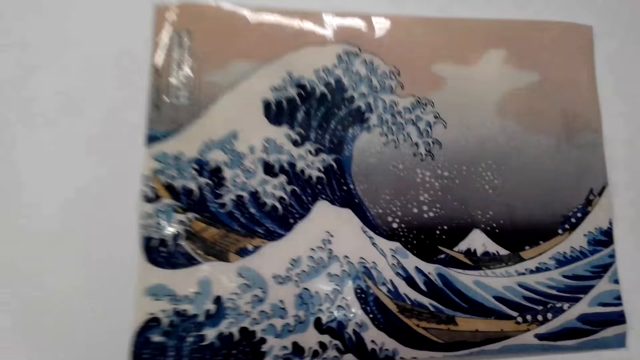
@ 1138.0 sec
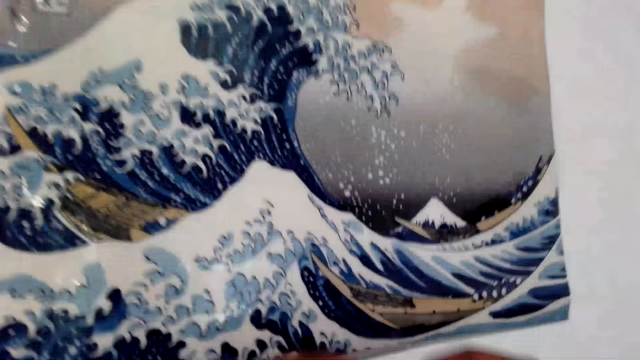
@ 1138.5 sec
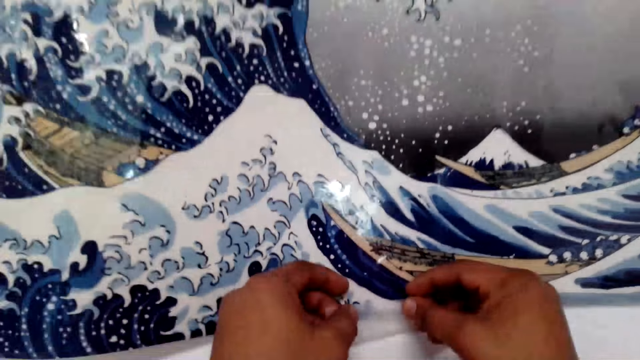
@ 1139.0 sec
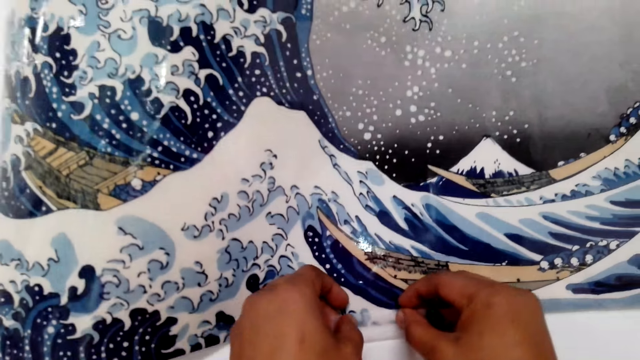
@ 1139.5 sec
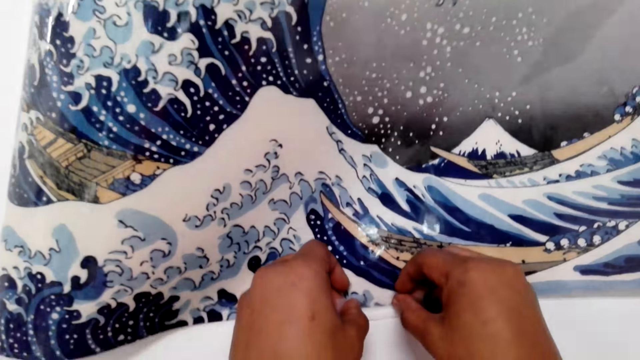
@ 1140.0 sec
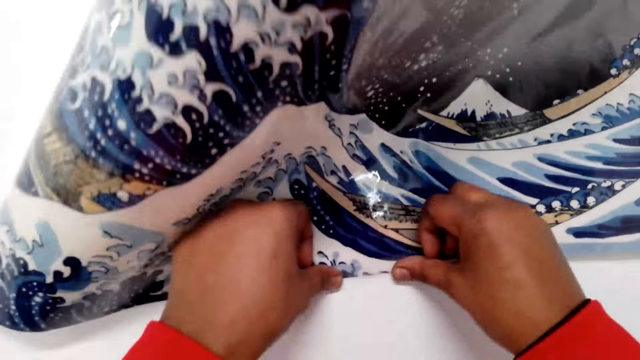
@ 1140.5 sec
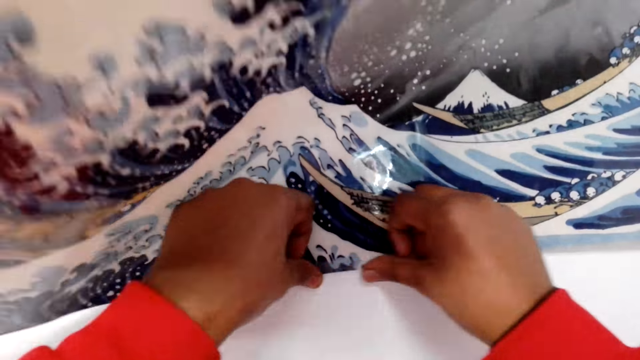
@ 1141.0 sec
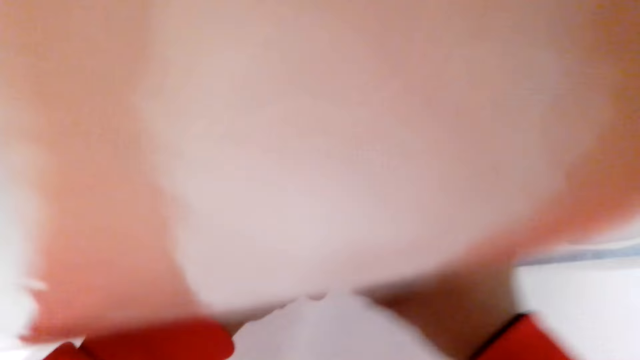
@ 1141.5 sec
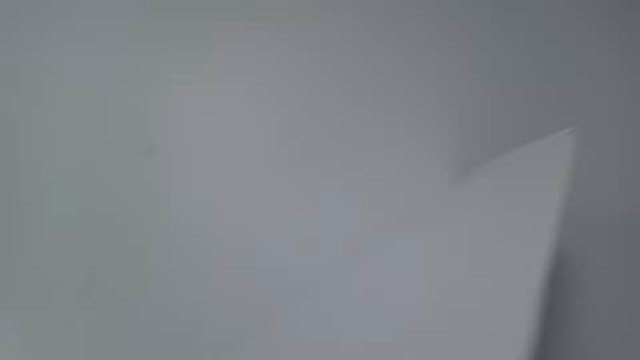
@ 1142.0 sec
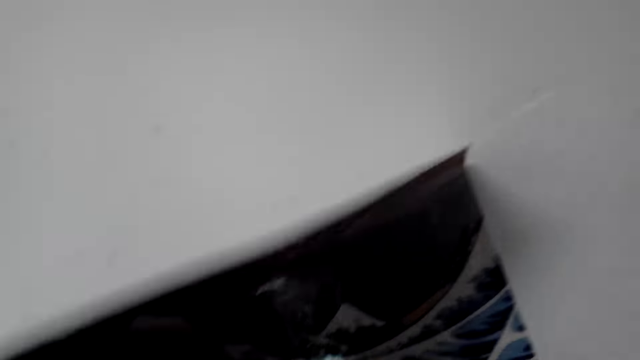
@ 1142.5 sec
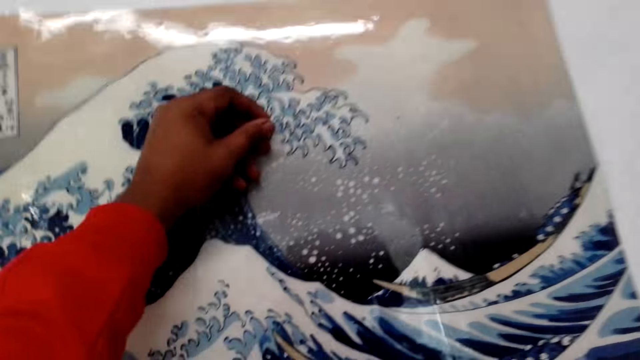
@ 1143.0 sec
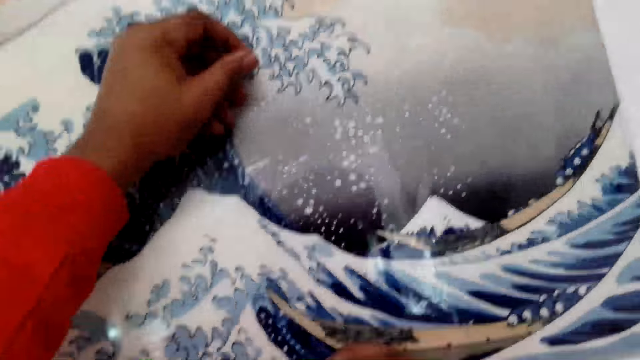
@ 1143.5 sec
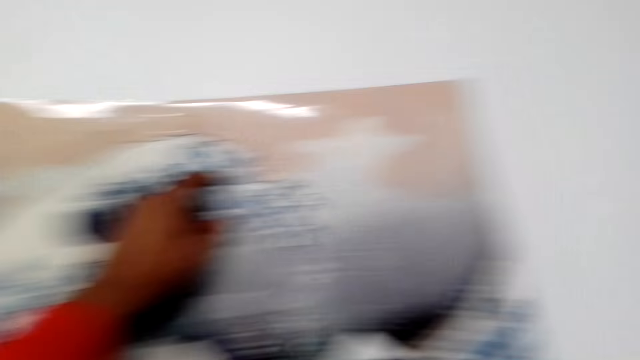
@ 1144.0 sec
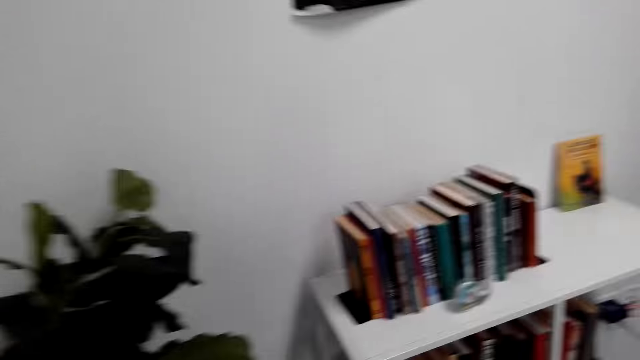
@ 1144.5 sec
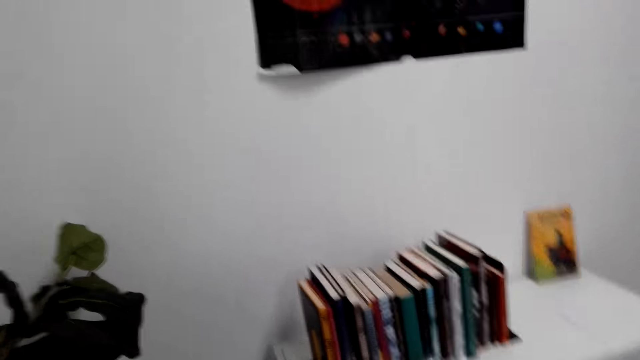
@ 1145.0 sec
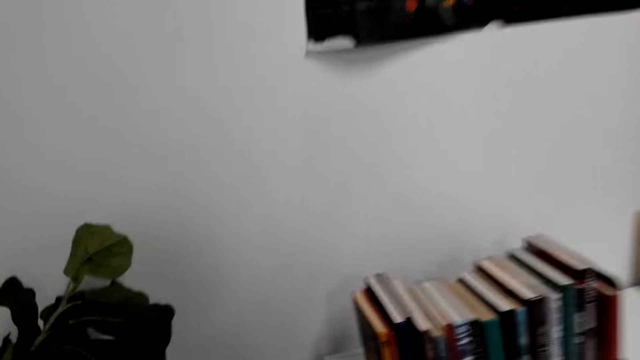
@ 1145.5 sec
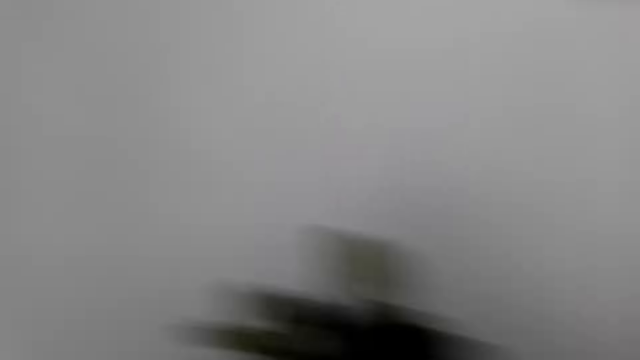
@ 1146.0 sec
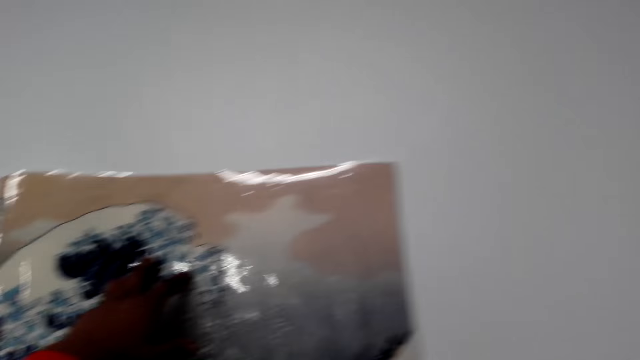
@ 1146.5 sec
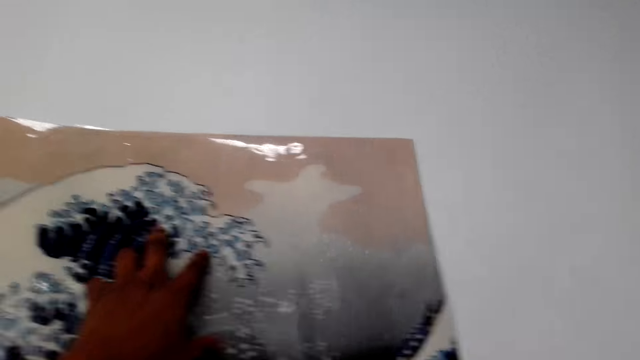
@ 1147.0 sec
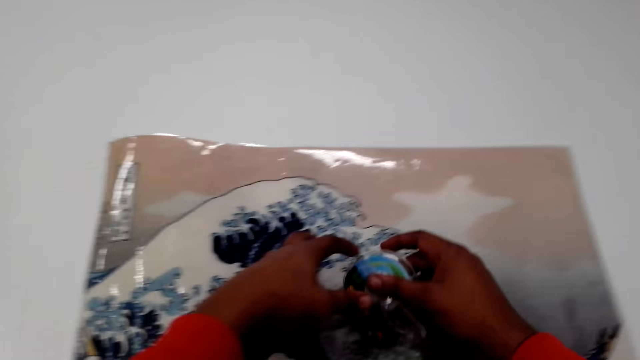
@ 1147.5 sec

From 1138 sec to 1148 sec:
The camera wearer tapes a poster to the wall. They walk around the house. They pick up sellotape from the table. They hold the poster.

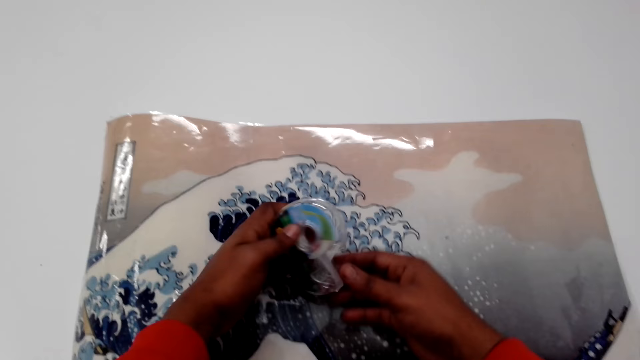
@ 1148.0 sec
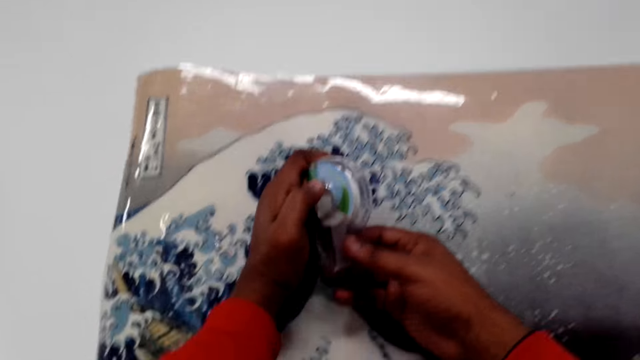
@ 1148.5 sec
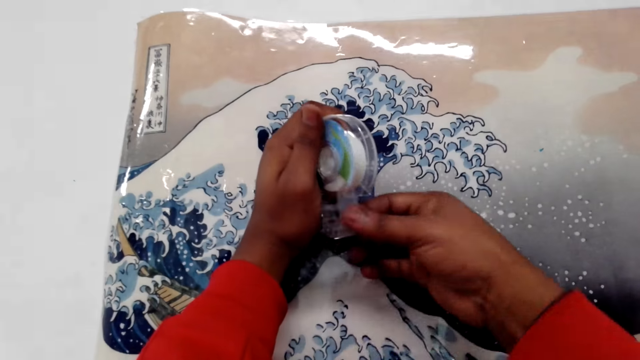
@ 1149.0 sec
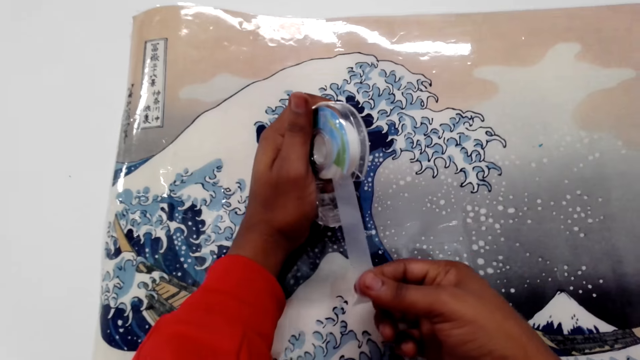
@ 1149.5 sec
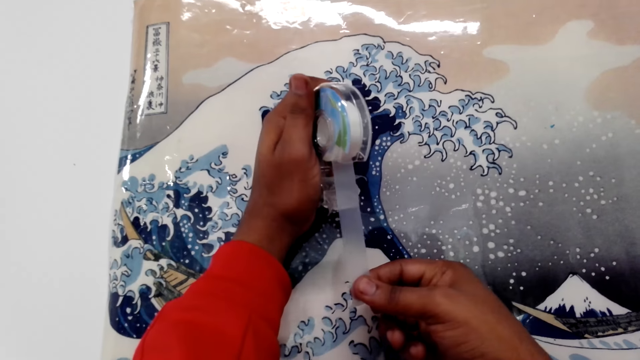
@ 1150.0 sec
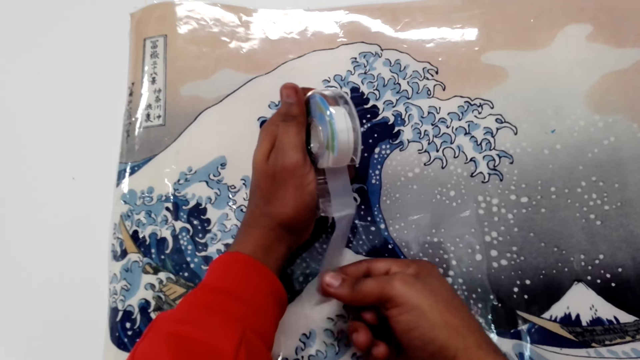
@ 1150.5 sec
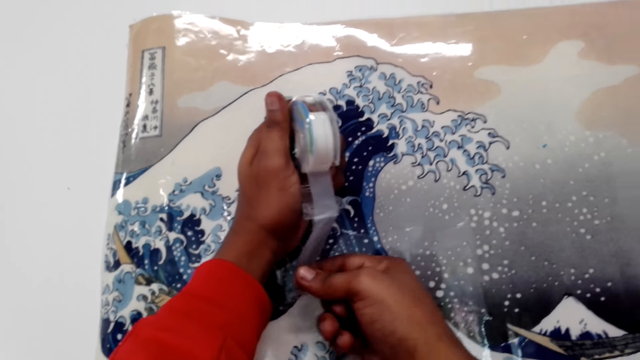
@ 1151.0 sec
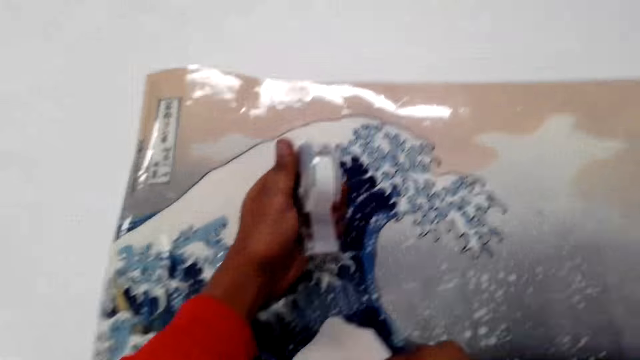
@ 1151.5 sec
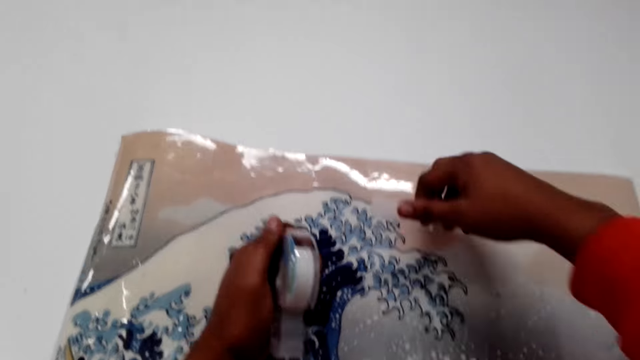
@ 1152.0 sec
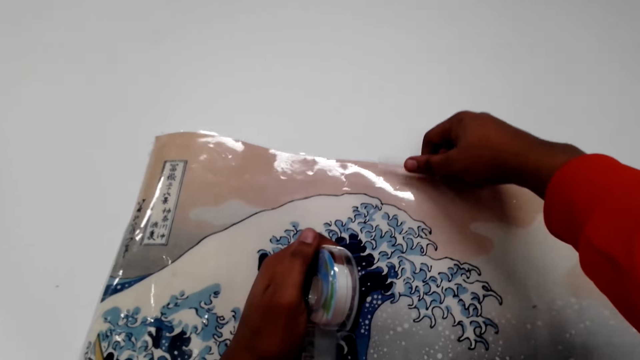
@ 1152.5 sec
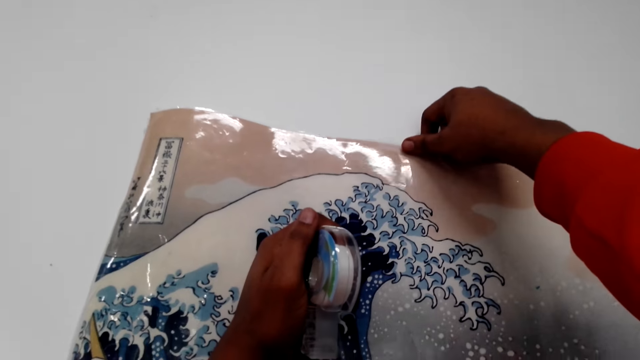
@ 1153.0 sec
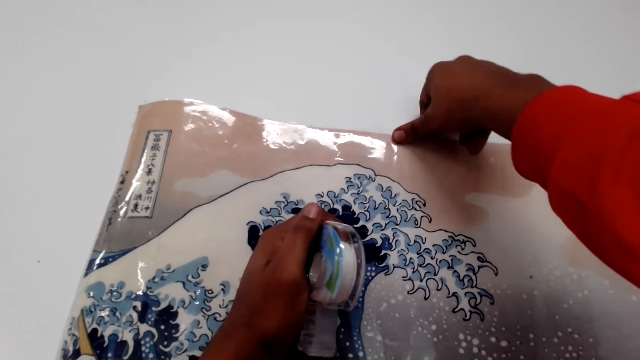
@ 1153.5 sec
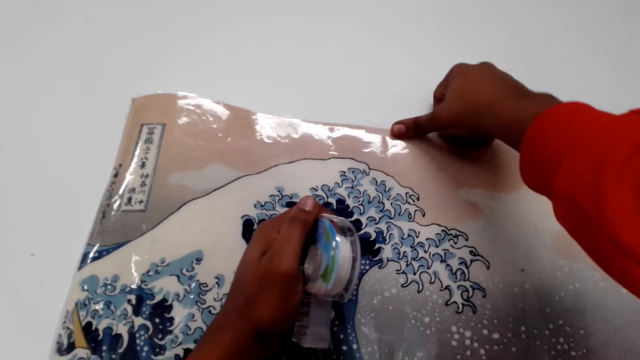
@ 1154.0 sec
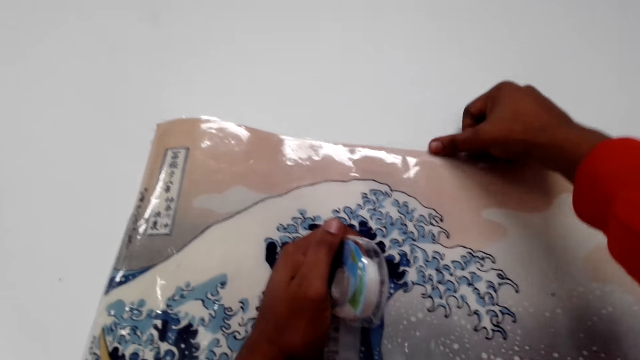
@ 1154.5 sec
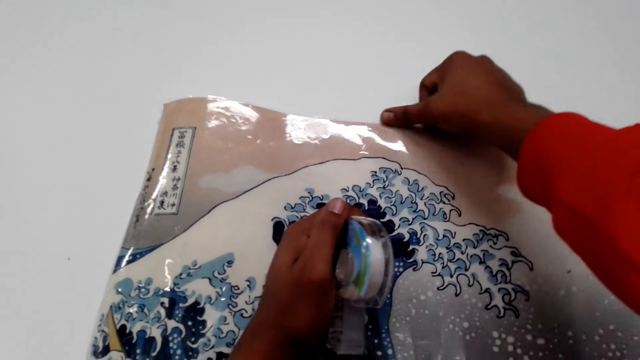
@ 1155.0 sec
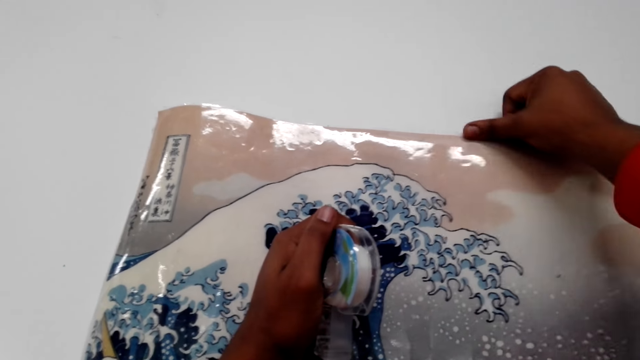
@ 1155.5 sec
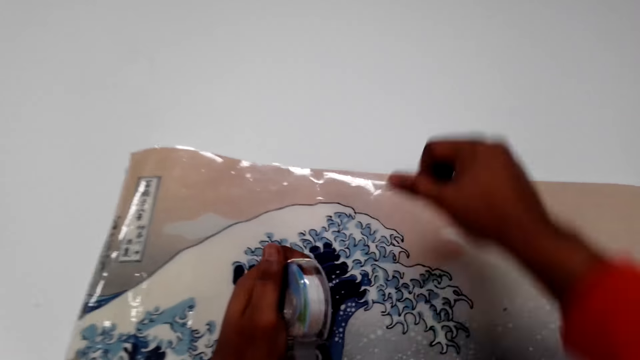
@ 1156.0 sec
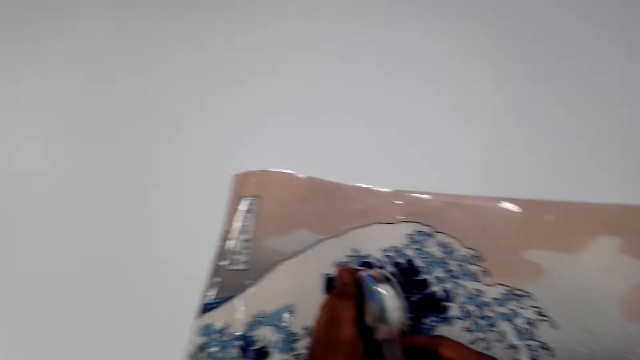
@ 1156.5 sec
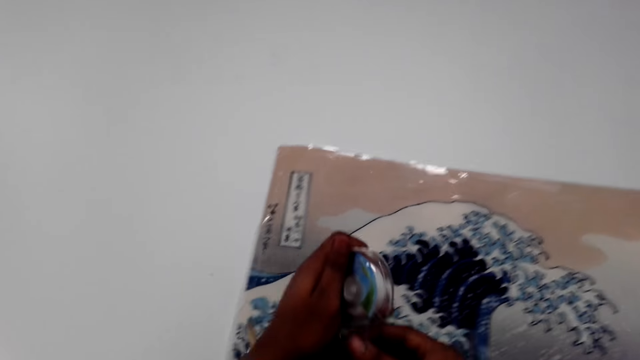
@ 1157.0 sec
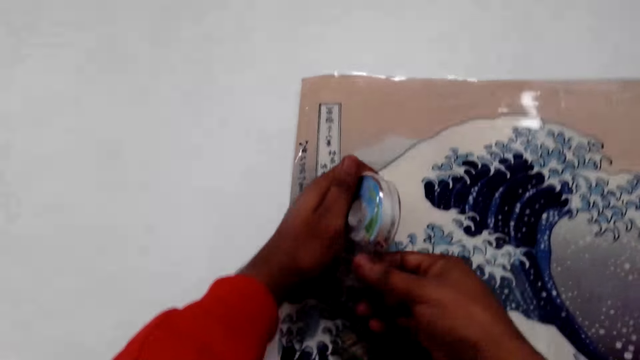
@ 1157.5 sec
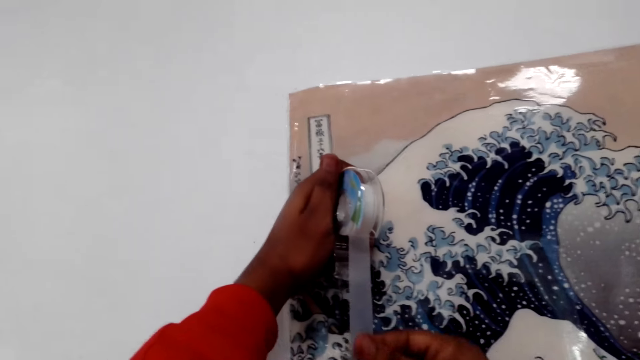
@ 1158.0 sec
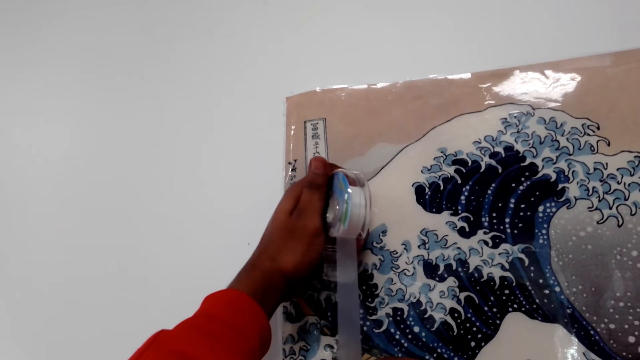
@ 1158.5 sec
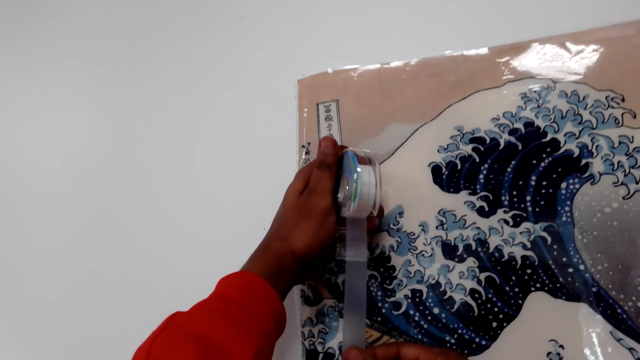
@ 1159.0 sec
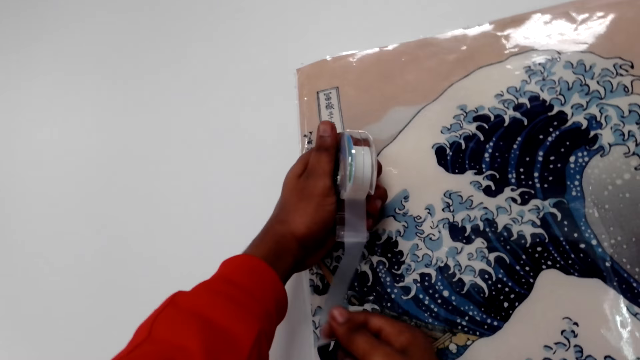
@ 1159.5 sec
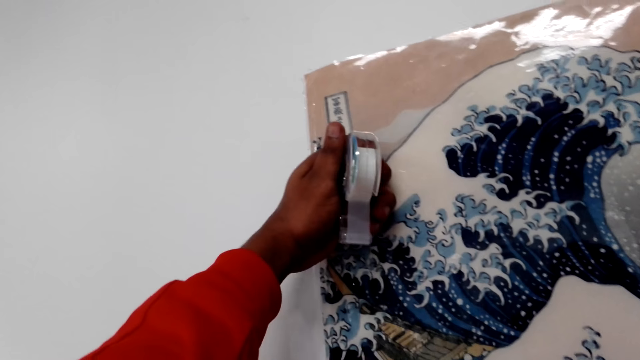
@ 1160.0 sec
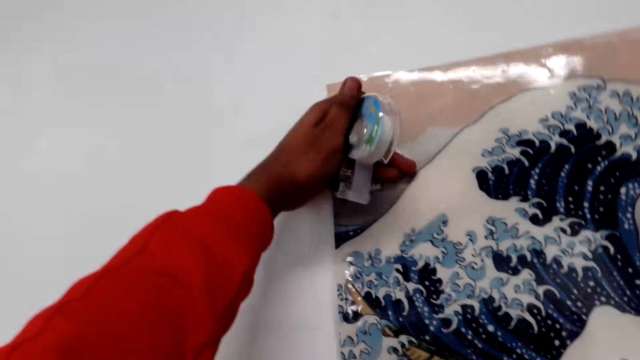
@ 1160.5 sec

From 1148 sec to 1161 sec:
The camera wearer opens the sellotape. They unfold the sellotape and cut the sellotape. They tape a poster to the wall. They unfold the sellotape and cut the sellotape.
